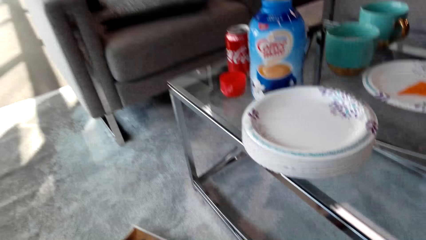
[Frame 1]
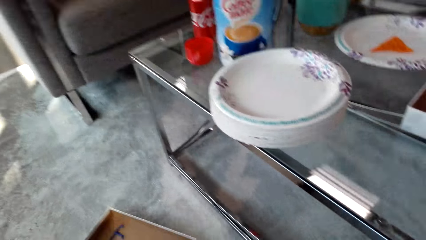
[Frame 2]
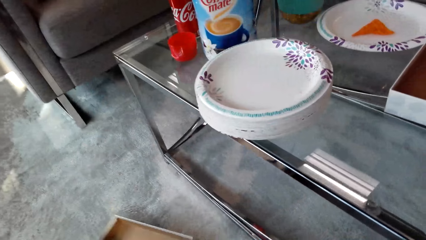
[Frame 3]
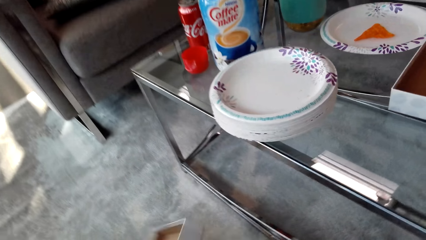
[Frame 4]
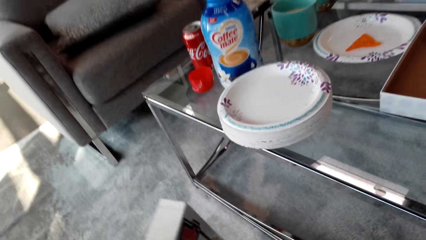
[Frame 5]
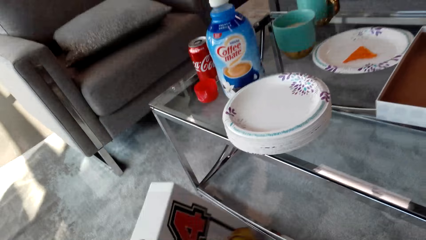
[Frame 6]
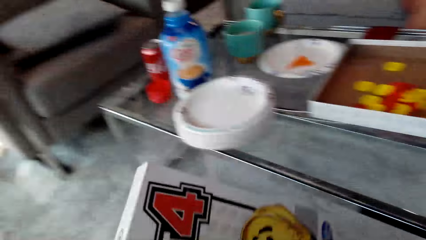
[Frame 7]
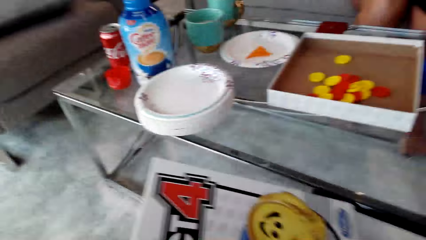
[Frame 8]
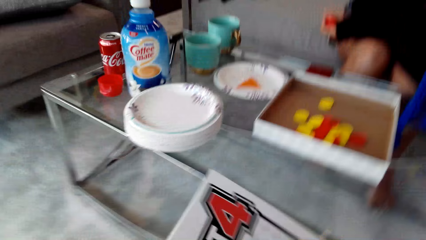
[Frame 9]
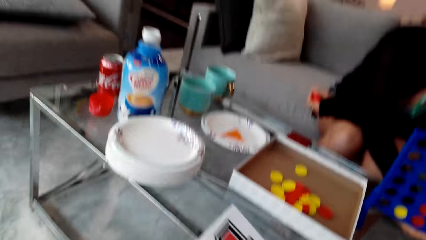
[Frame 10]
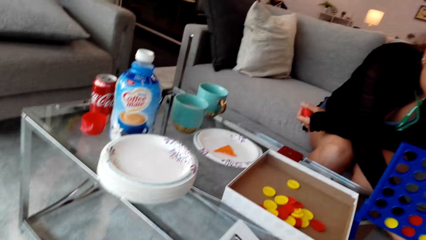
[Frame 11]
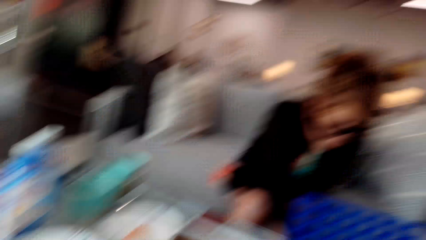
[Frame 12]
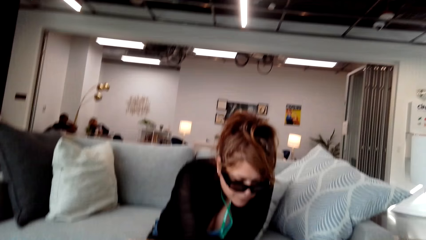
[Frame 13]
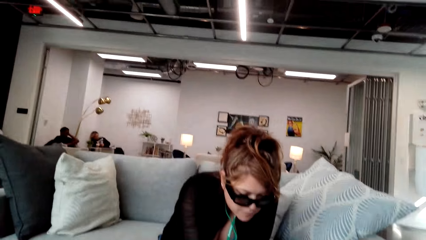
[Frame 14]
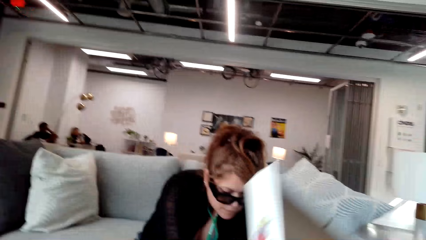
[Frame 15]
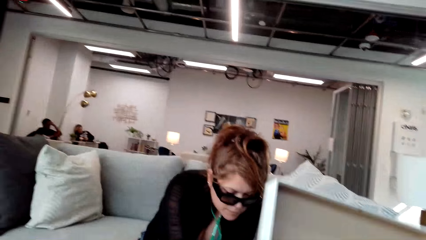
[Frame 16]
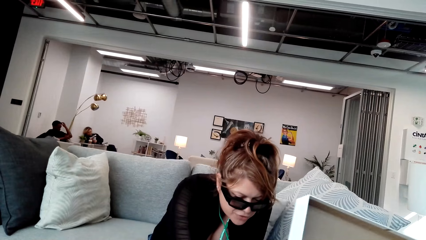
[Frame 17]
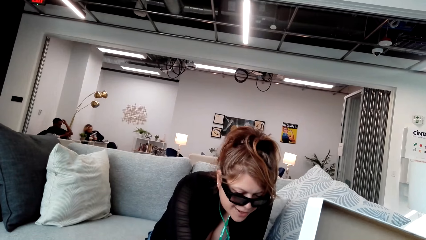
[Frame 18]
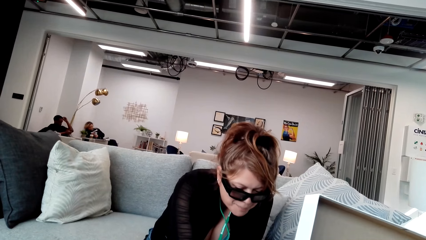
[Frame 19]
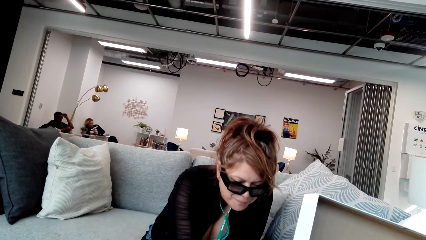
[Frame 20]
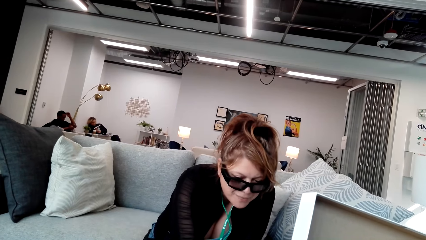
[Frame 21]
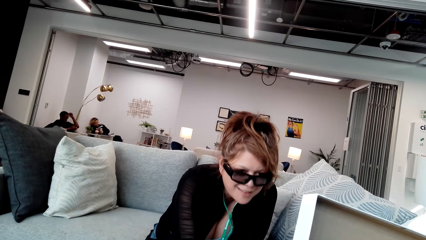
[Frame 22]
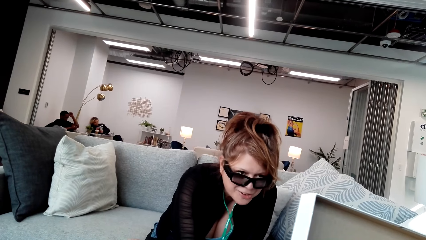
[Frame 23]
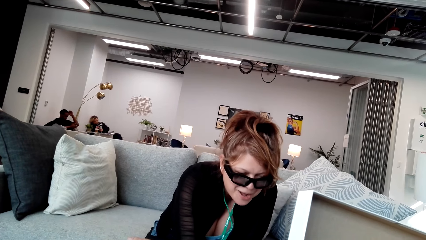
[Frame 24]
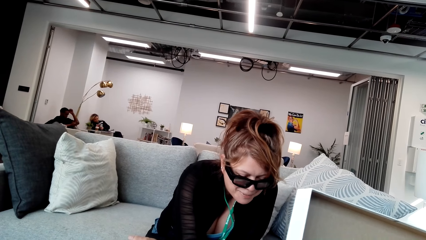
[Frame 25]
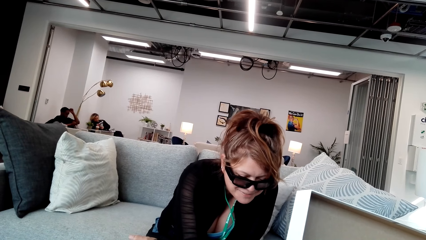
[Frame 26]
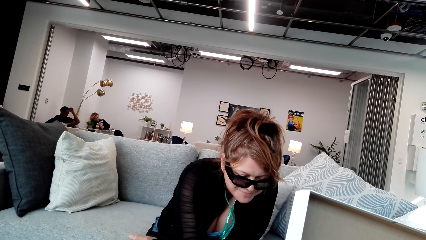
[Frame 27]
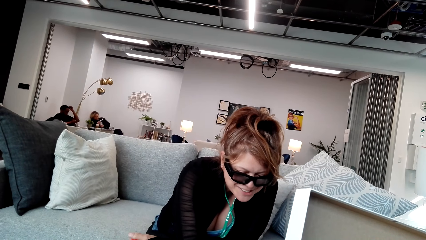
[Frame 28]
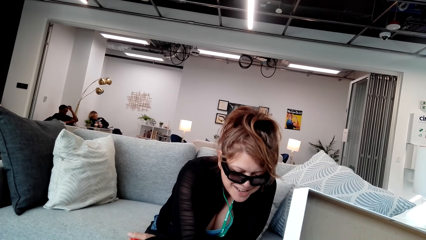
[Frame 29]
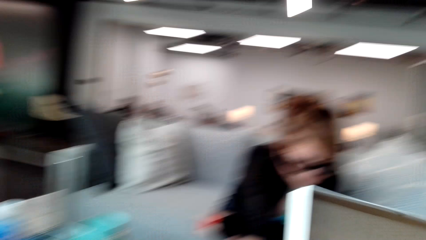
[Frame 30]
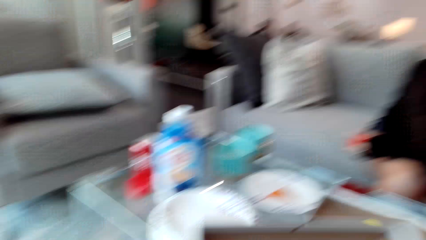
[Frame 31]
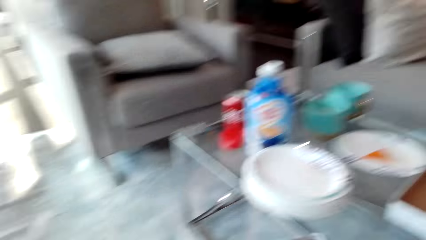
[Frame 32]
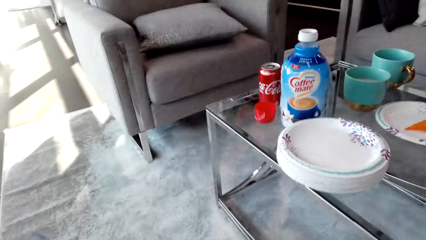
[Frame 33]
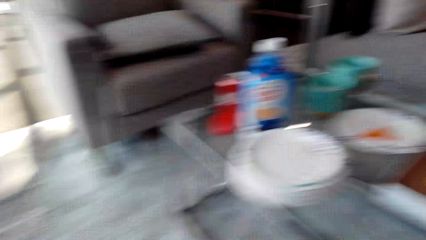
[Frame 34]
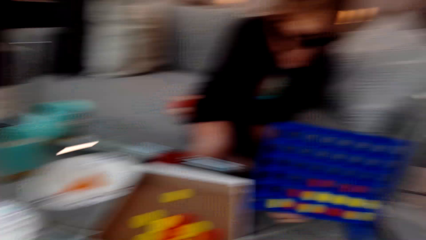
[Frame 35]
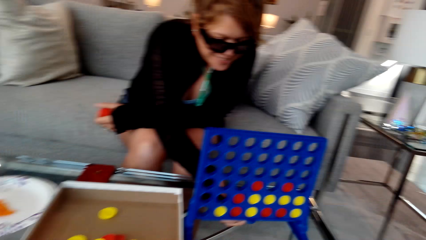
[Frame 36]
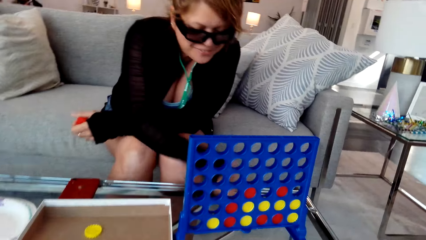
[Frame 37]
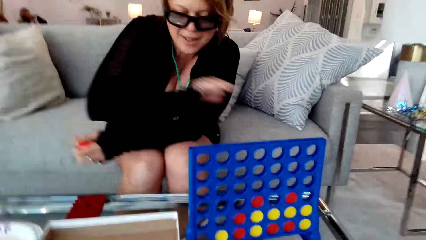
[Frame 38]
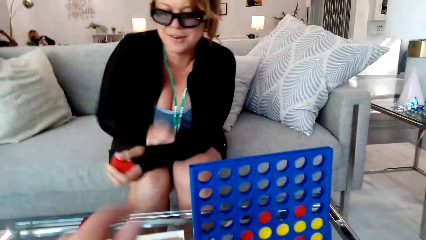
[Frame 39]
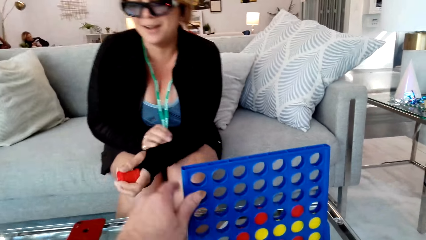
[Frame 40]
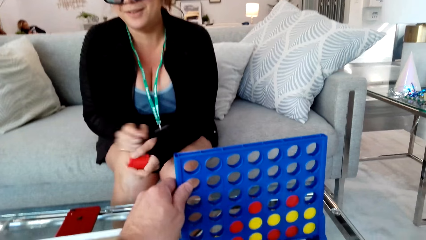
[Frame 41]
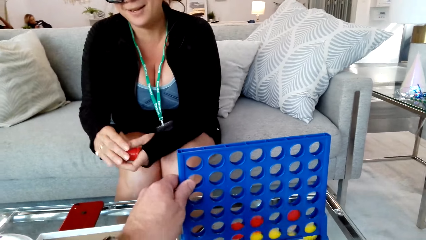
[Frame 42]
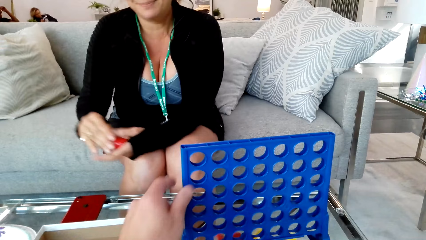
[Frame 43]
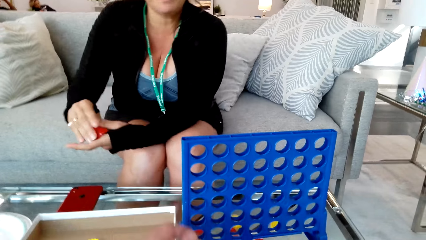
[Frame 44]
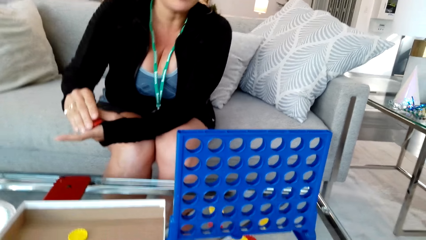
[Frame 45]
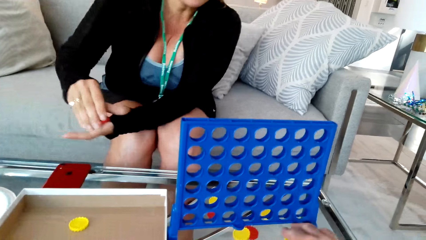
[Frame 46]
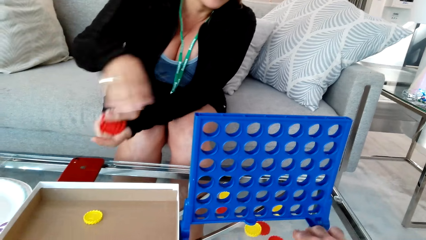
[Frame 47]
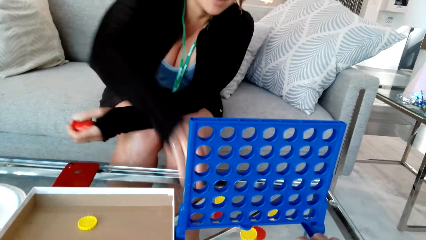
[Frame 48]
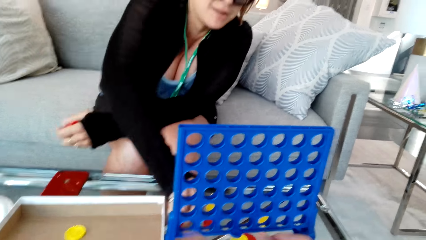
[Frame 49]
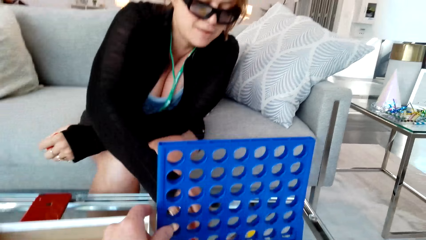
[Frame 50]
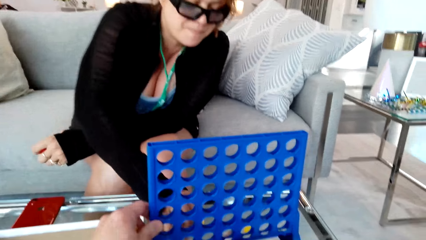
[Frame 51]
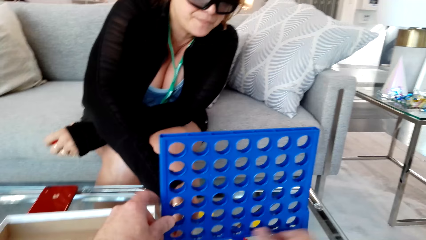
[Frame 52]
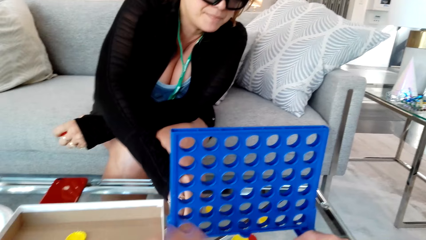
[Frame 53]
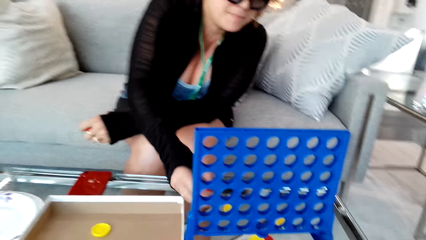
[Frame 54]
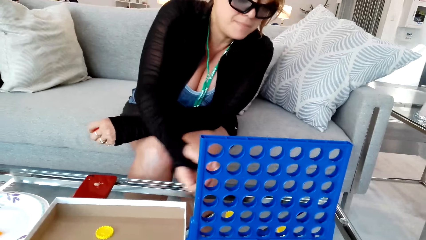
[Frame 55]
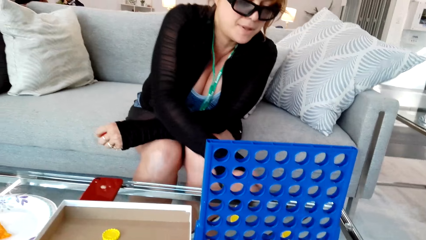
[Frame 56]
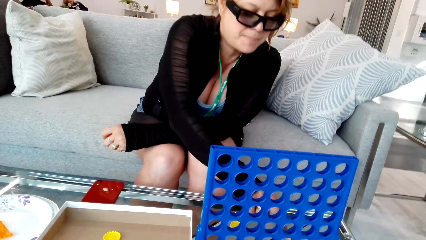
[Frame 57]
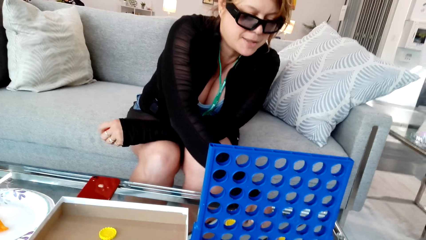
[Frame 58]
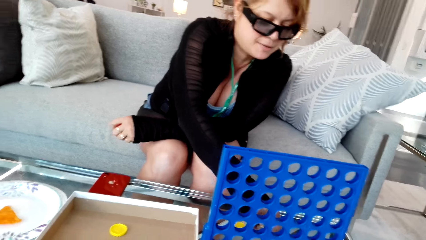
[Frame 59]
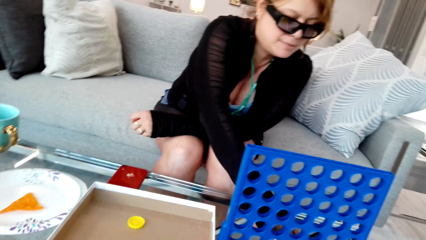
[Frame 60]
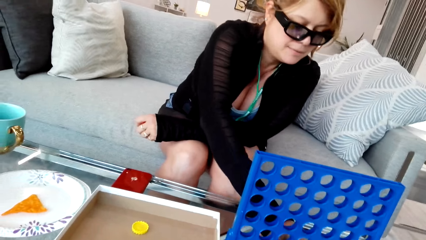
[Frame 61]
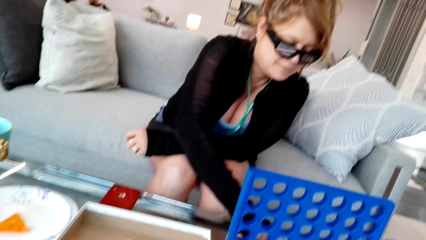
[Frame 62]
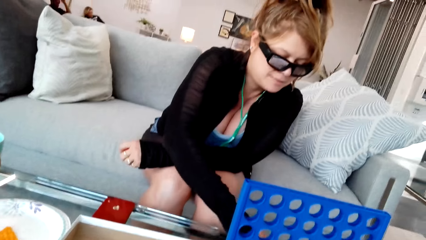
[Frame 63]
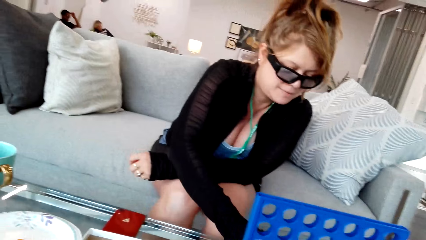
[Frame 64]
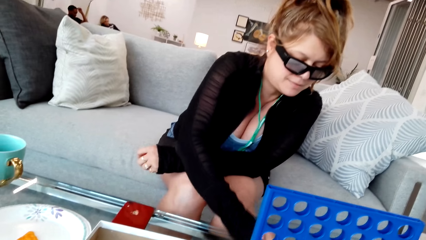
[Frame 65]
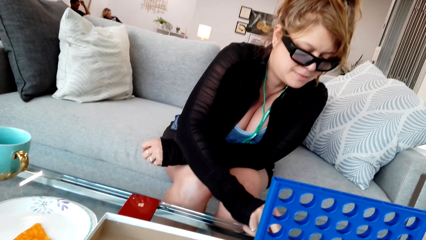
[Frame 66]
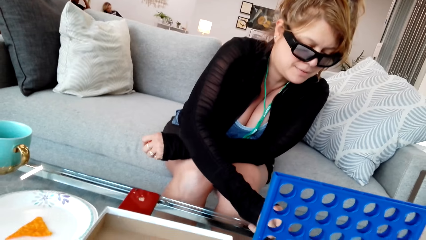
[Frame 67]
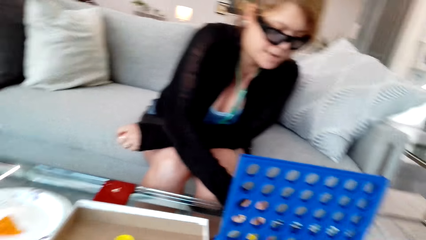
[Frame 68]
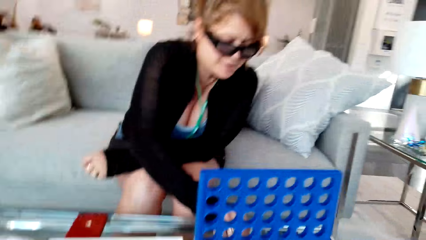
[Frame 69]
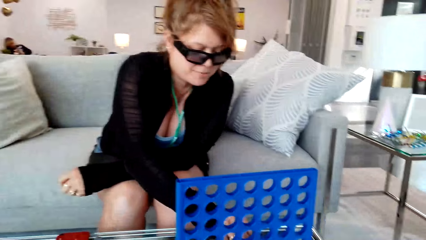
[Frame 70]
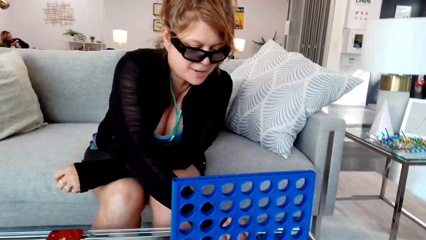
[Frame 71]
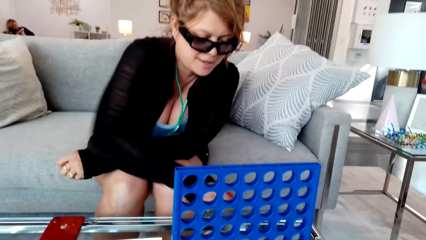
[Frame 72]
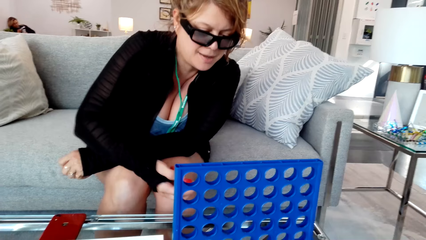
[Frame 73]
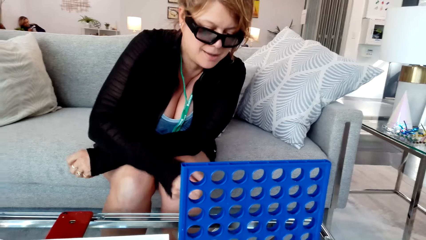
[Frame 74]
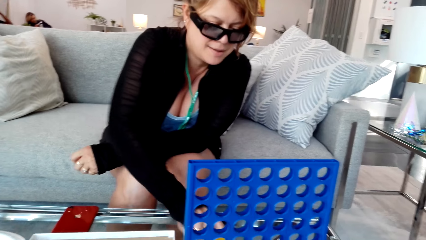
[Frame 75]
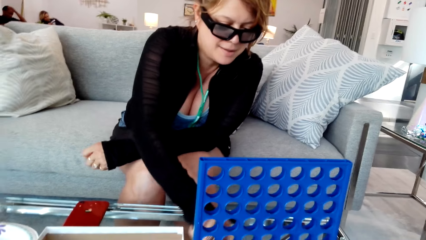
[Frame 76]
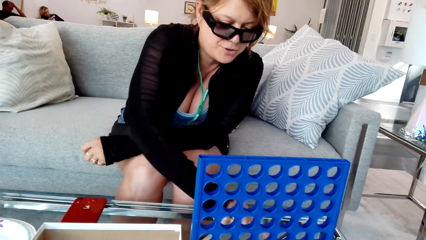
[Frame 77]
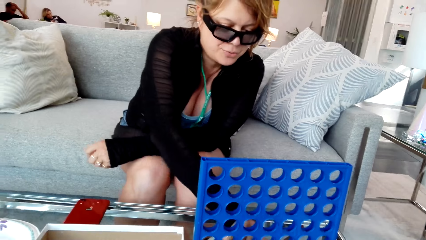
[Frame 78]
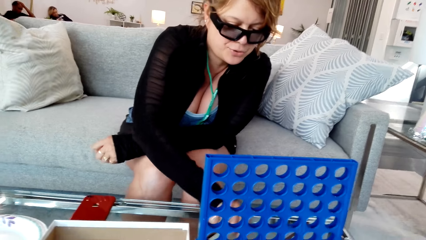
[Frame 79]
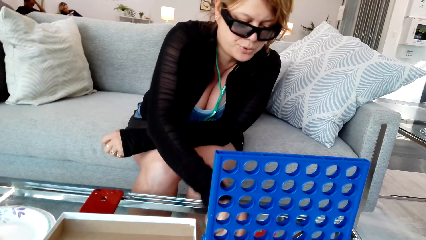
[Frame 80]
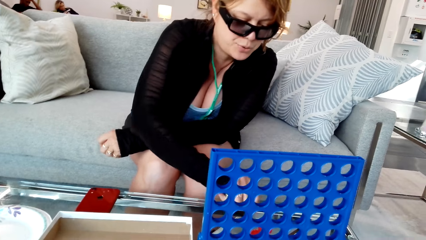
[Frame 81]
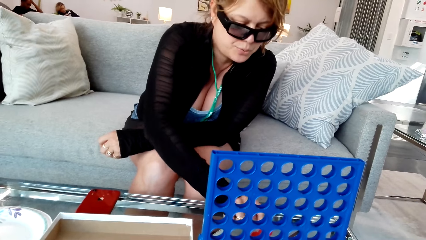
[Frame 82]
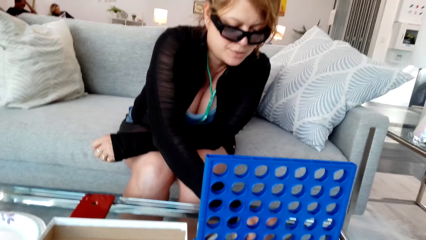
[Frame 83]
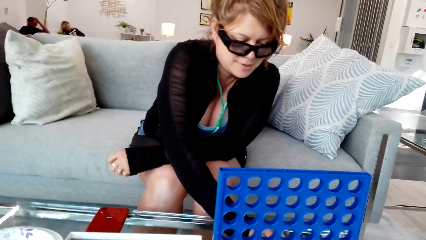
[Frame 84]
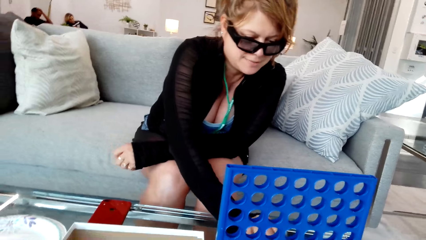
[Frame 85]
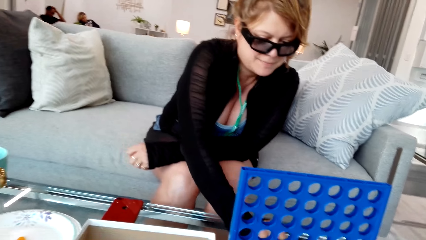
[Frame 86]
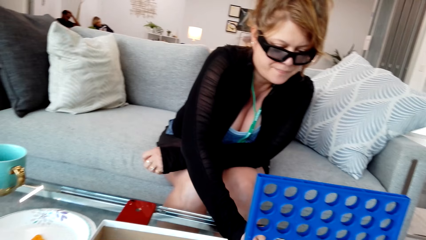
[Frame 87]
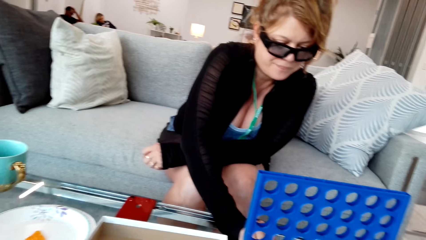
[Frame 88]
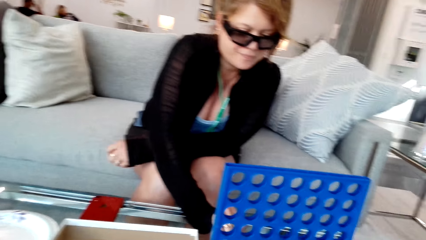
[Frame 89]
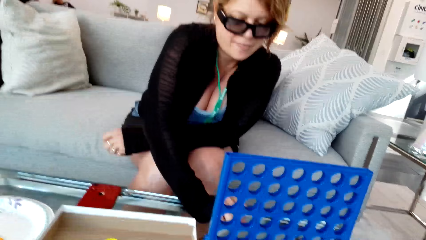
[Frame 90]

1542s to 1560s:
The camera wearer picks the Connect Four box. They put the box under the table. They stare at the box. They converse with the woman. They remove the disc in the grid. They play the game with the woman. The woman picks the disc. The camera wearer converses with the woman.
